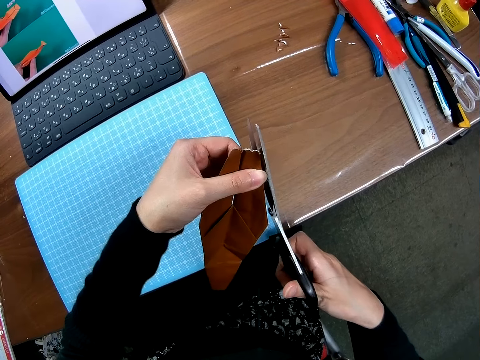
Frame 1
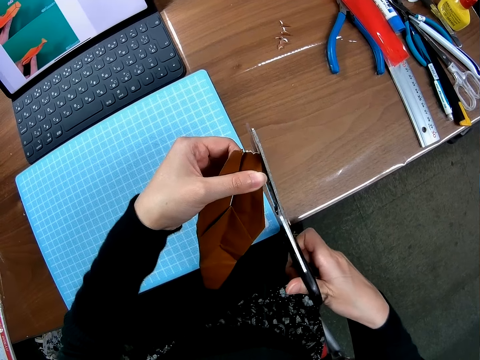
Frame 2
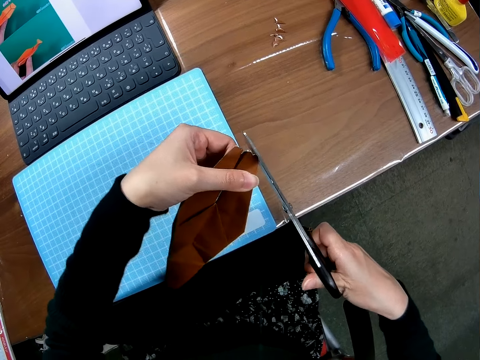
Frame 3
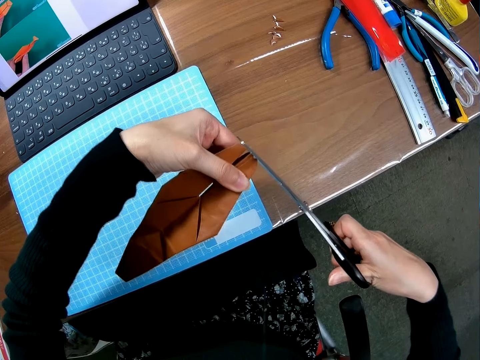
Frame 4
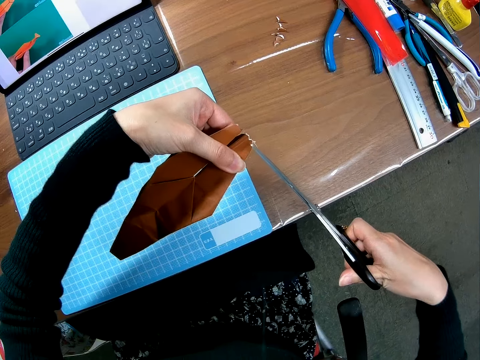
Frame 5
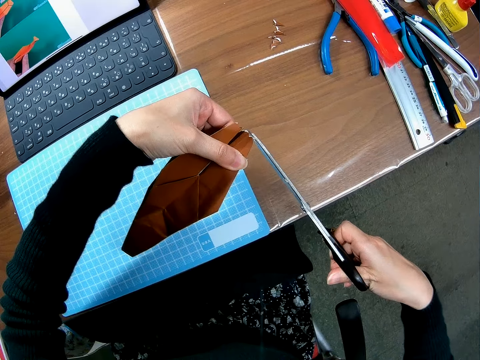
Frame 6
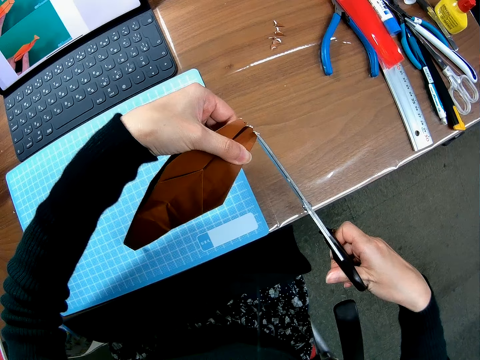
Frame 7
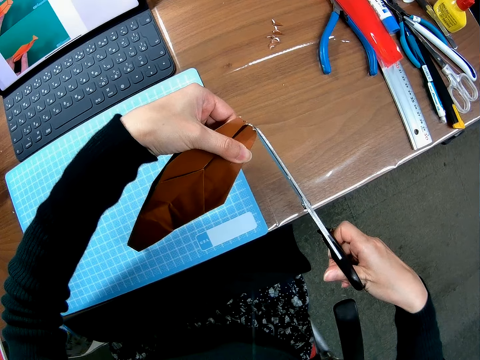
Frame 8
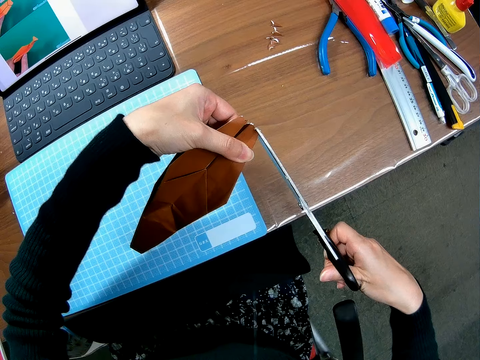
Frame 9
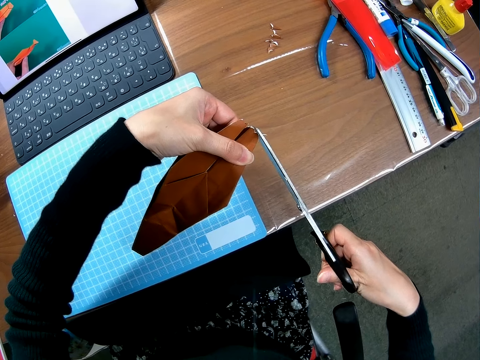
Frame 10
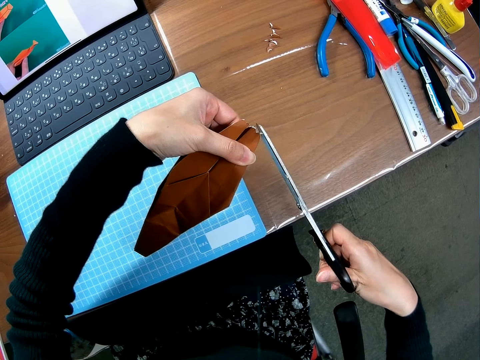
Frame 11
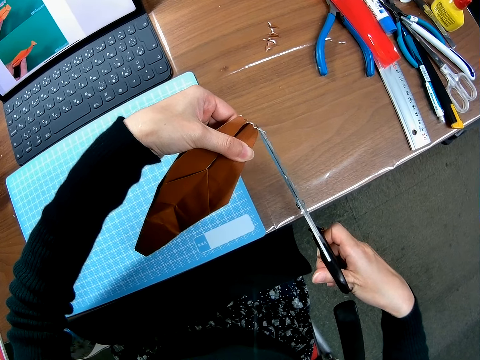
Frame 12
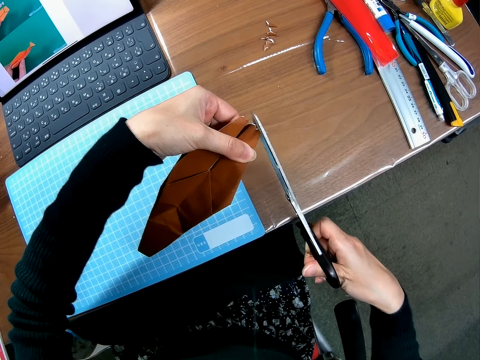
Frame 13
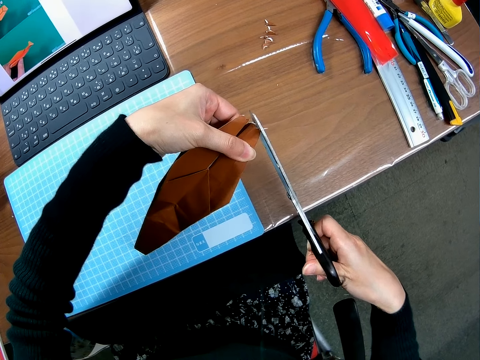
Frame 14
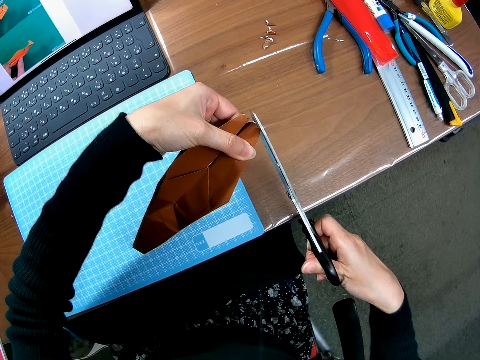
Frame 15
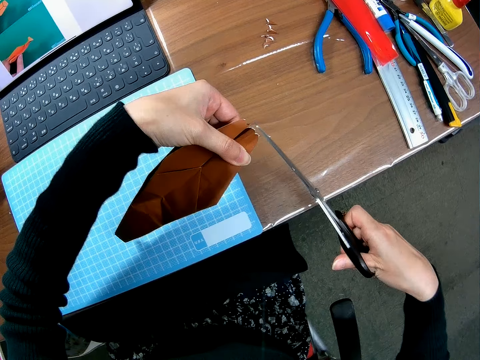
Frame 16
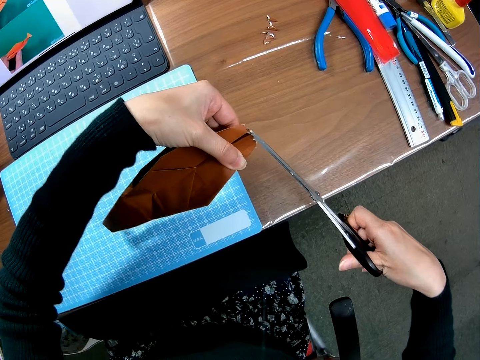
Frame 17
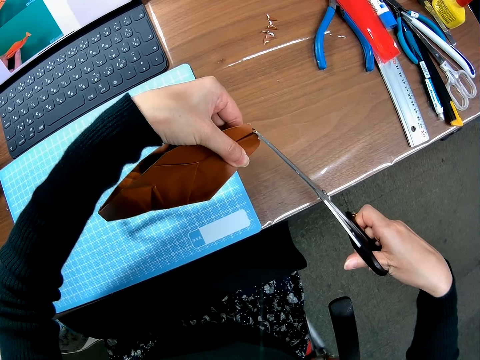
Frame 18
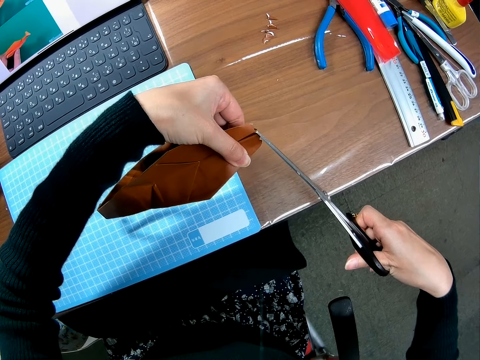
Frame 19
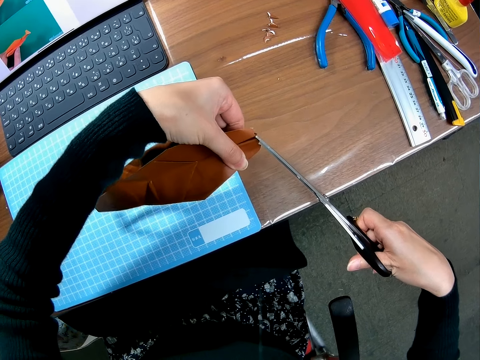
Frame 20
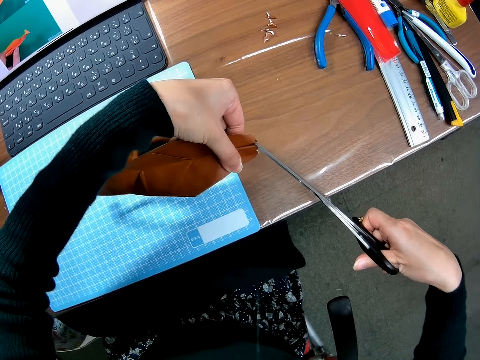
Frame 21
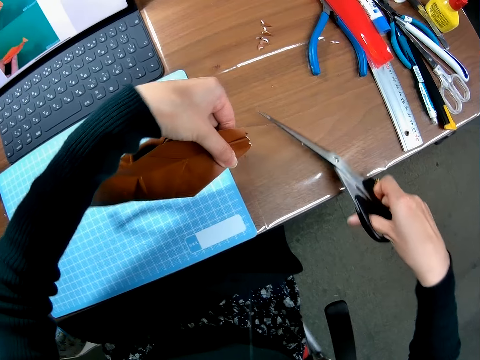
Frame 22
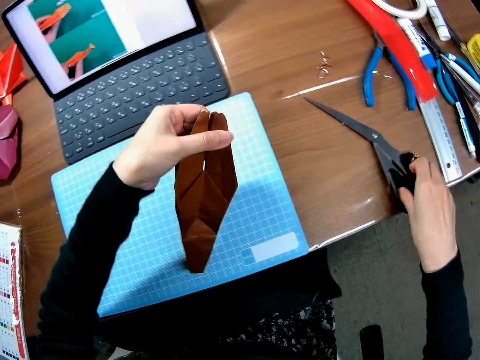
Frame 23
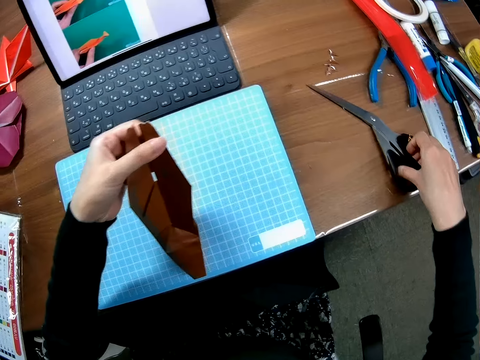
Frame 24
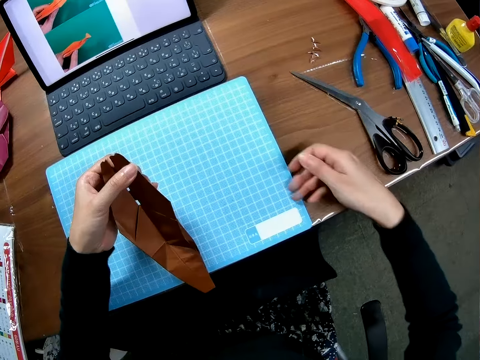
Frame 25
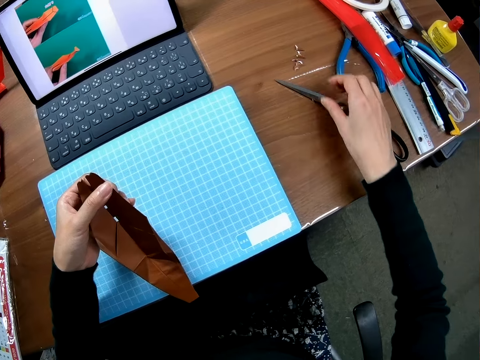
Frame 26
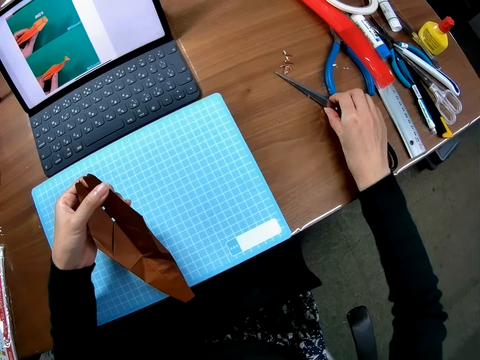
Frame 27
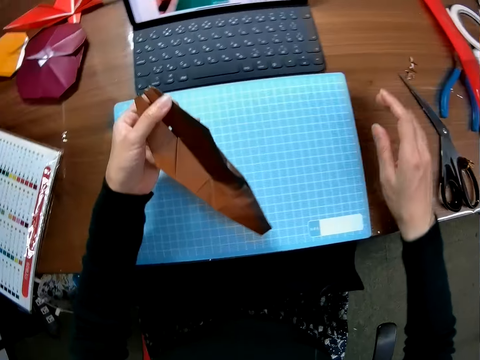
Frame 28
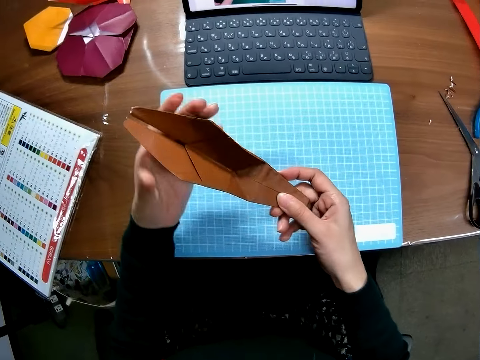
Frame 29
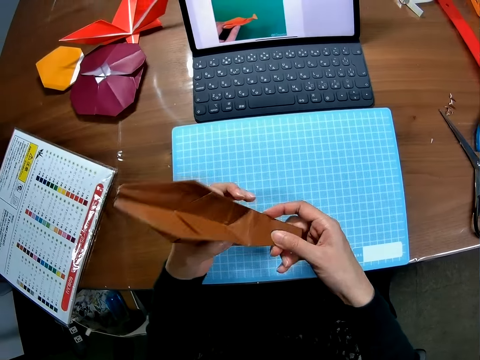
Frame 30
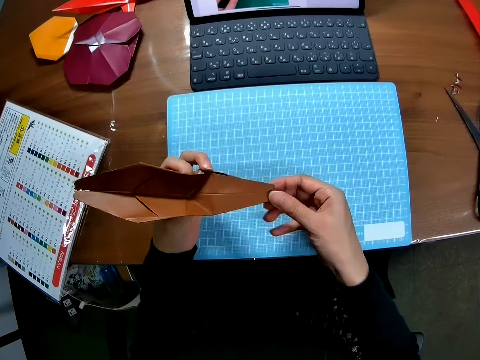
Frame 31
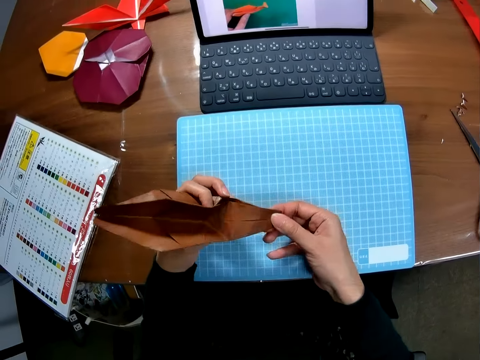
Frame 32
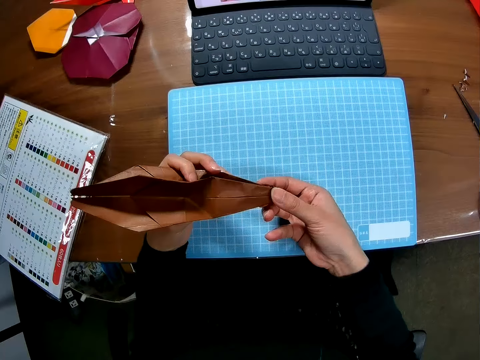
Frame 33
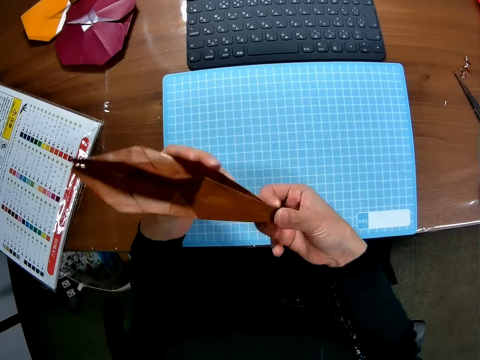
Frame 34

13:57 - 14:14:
The camera wearer drops the scissors on the table with her right hand. She moves something. She moves the scissors on the table slightly with her right hand. She moves something. She holds the craft model. She folds the piece of paper with both hands.

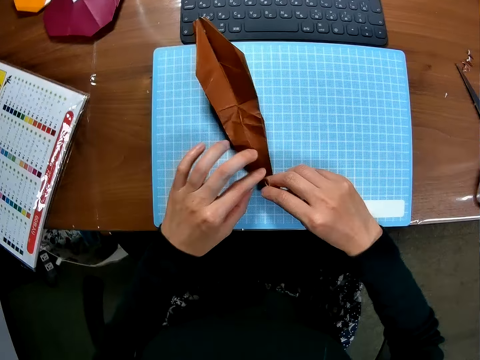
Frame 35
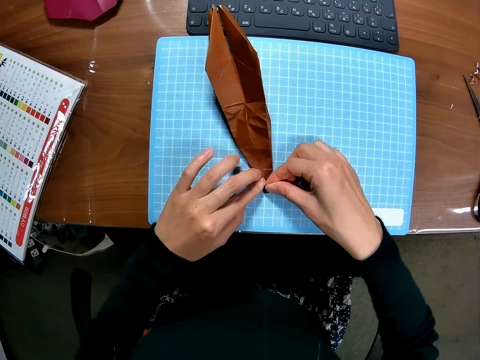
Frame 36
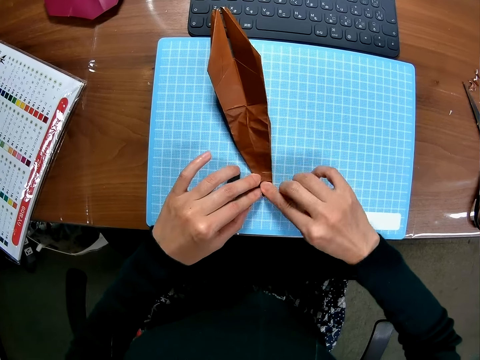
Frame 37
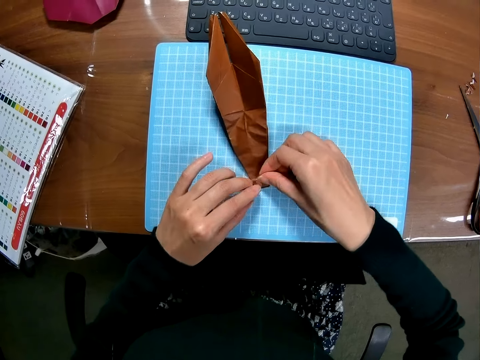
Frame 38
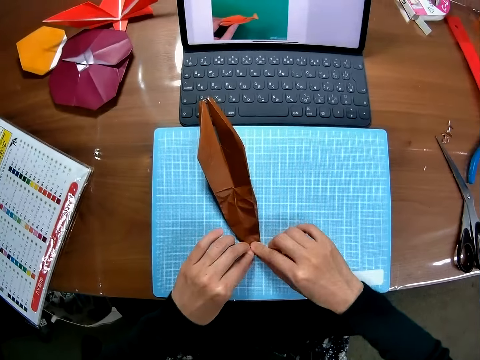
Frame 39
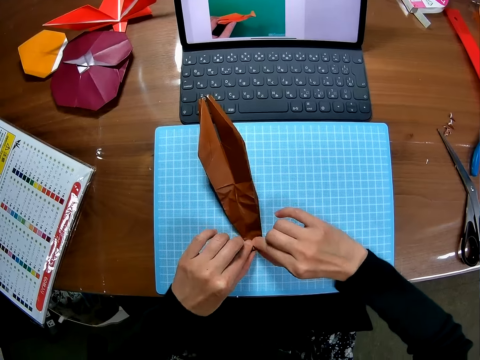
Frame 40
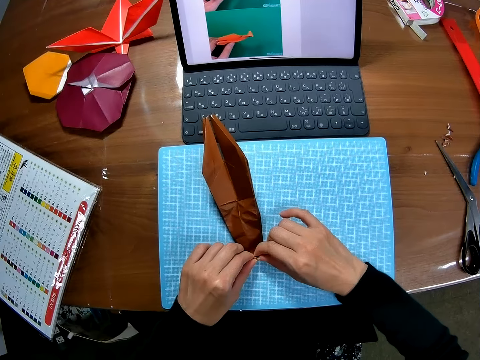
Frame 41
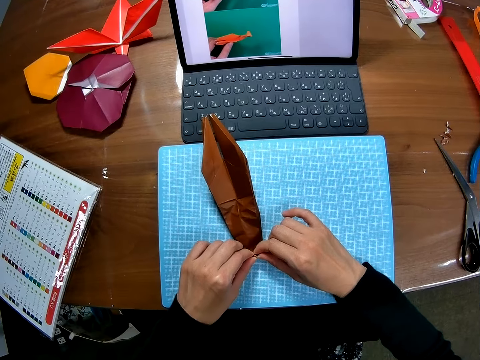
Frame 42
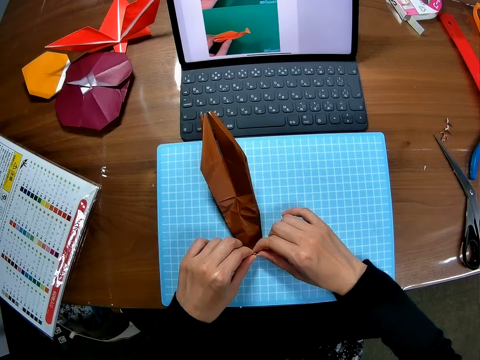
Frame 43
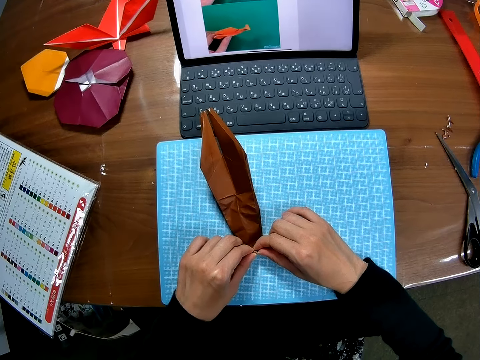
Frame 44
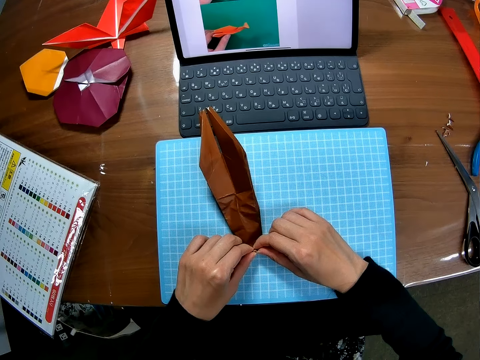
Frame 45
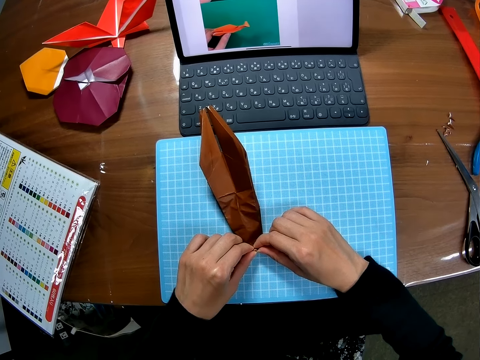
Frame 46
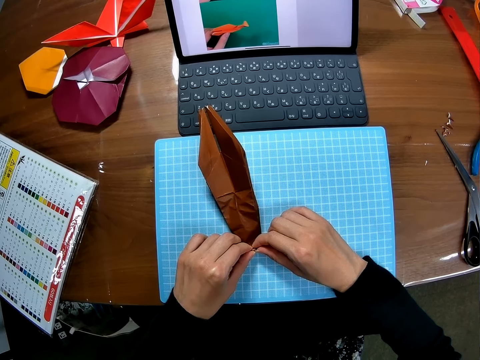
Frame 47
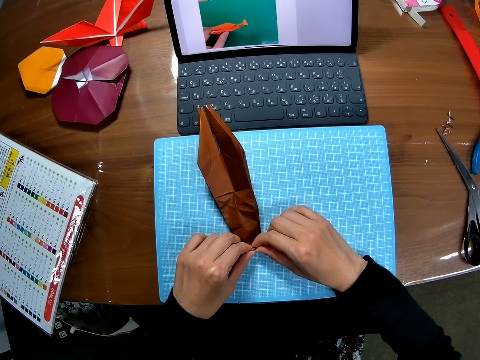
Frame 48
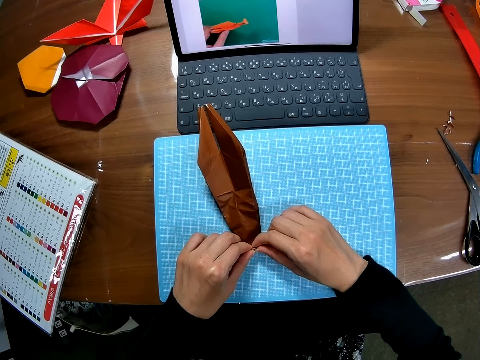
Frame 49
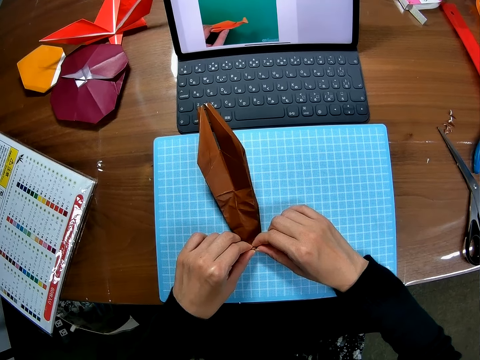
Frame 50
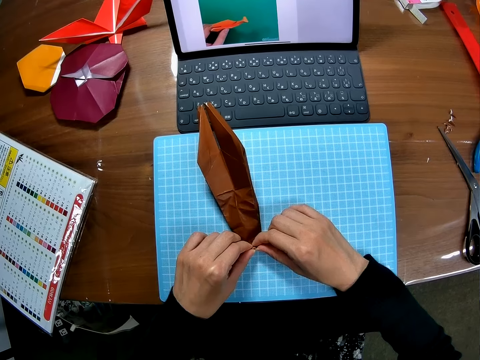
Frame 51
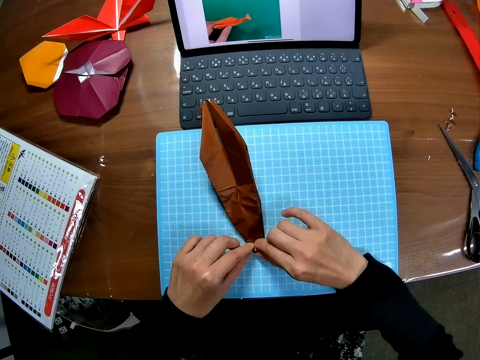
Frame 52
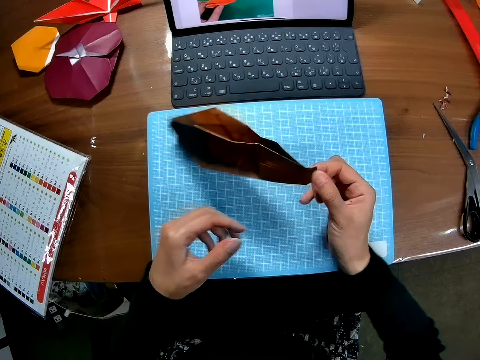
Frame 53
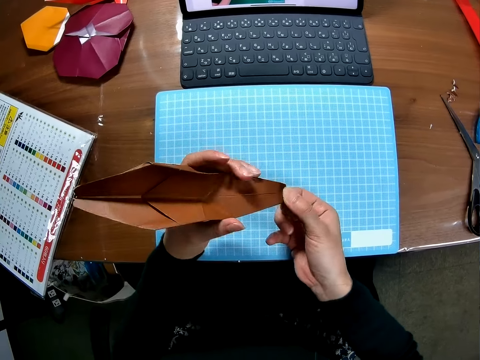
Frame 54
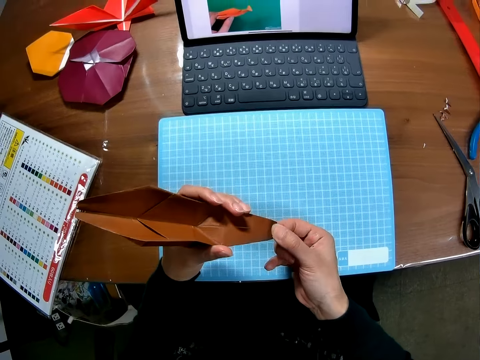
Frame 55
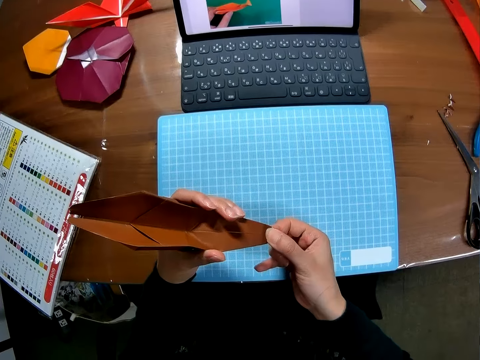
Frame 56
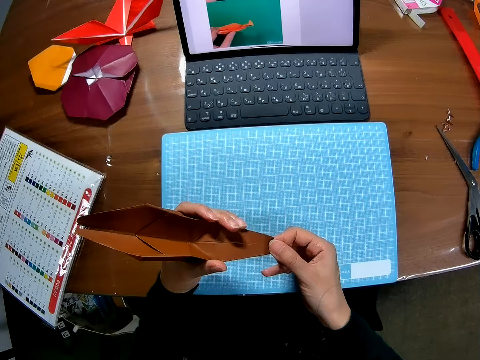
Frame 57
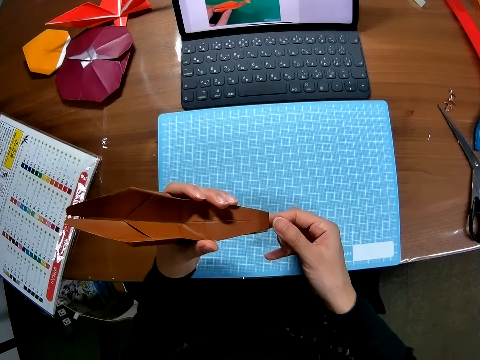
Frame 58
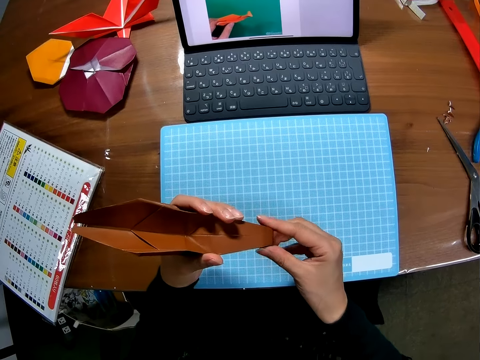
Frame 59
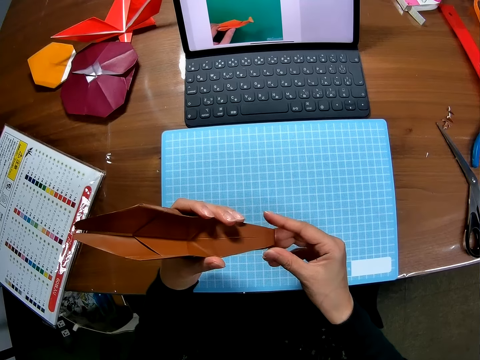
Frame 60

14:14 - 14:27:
The camera wearer drops the piece of paper or craft model on the cutting sheet with her right hand. She folds the piece of paper on the cutting sheet with both hands. She looks at the laptop. She raises the piece of paper from the cutting sheet with her right hand and folds the piece of paper with both hands. She holds the craft model. She looks at the laptop. She folds the edge of the craft model.
